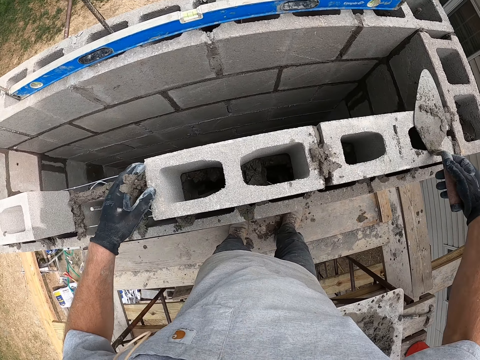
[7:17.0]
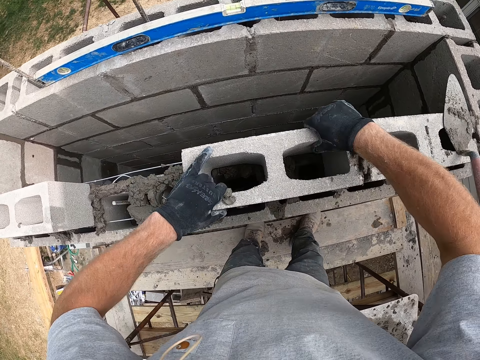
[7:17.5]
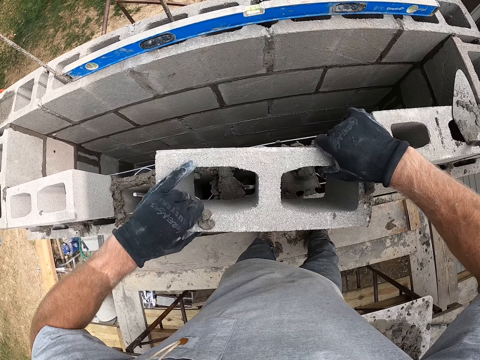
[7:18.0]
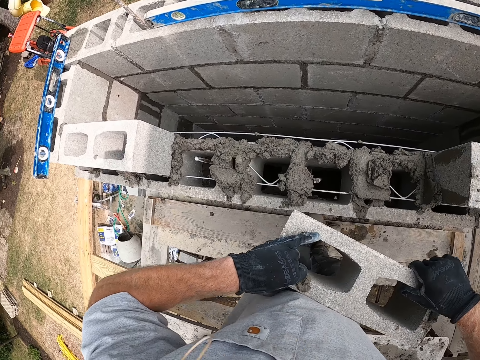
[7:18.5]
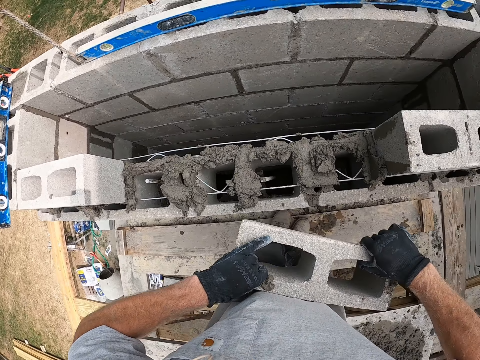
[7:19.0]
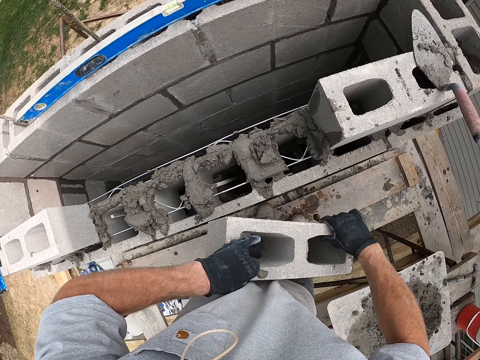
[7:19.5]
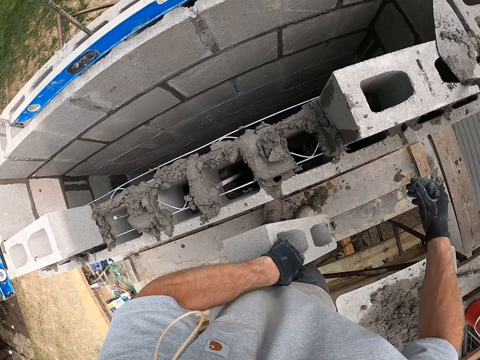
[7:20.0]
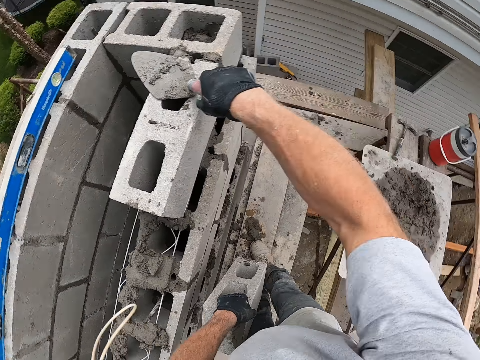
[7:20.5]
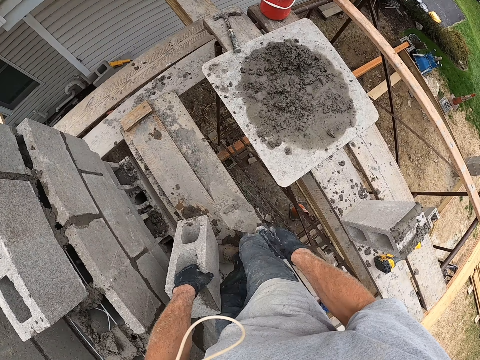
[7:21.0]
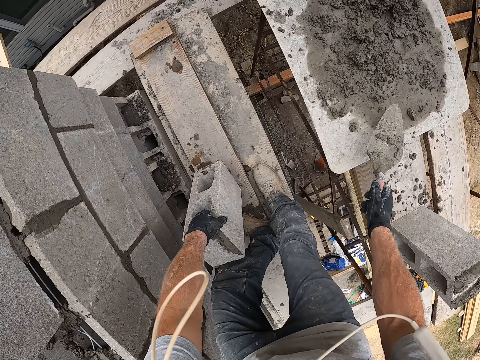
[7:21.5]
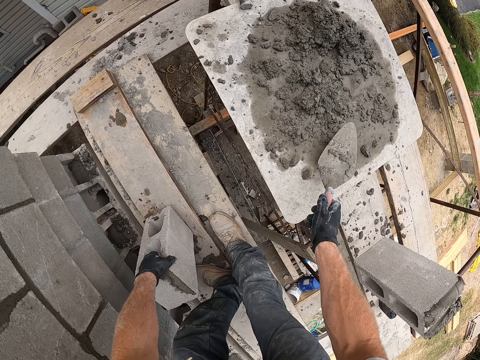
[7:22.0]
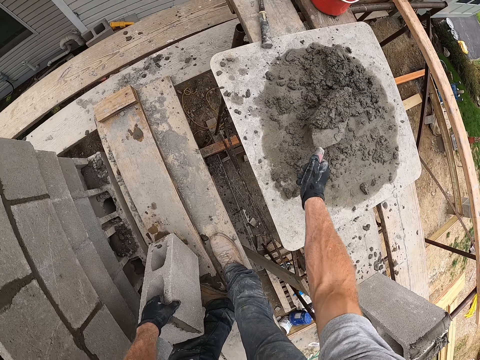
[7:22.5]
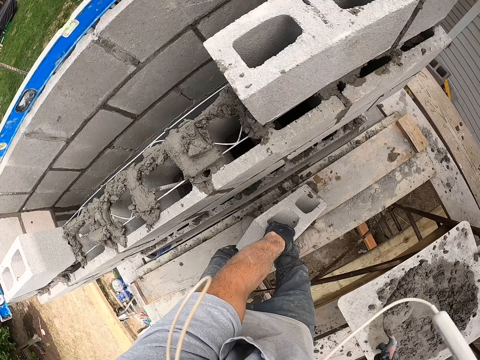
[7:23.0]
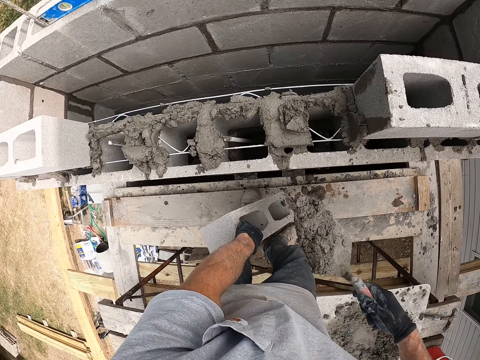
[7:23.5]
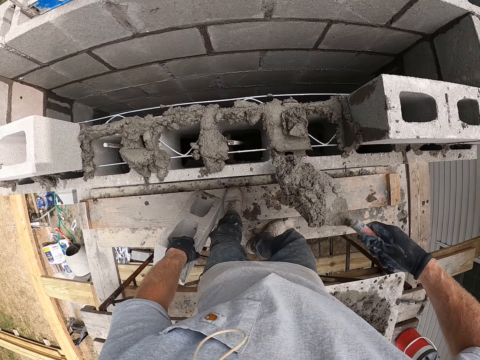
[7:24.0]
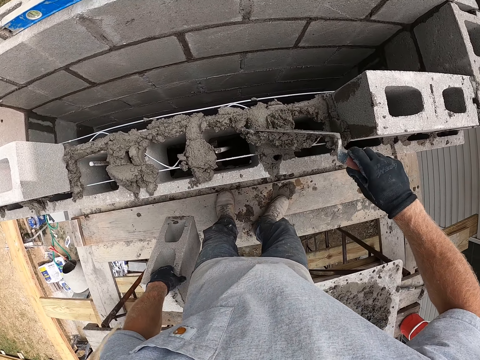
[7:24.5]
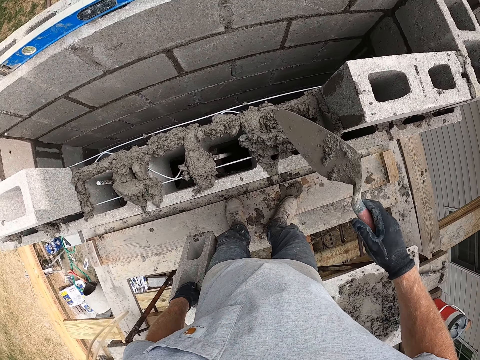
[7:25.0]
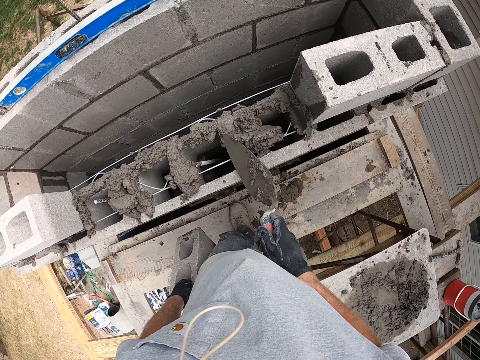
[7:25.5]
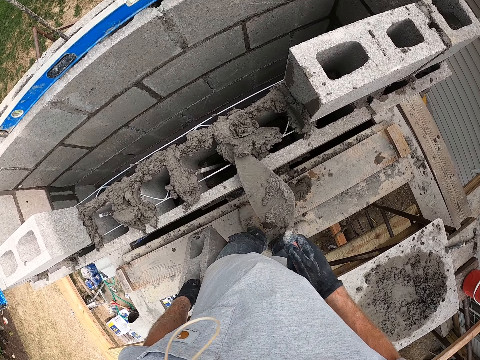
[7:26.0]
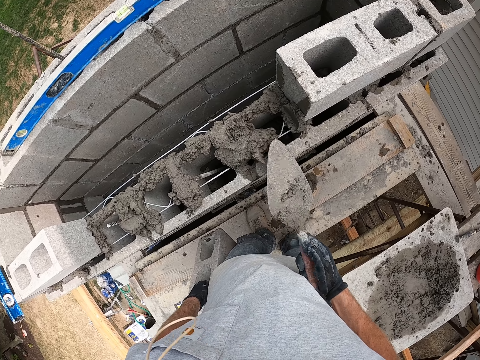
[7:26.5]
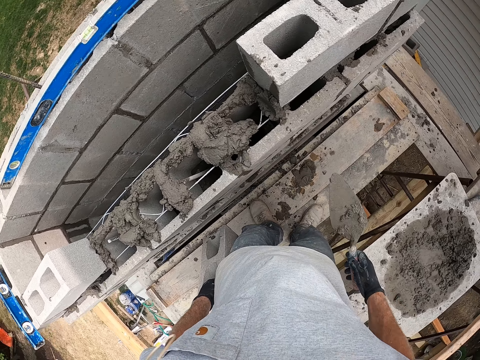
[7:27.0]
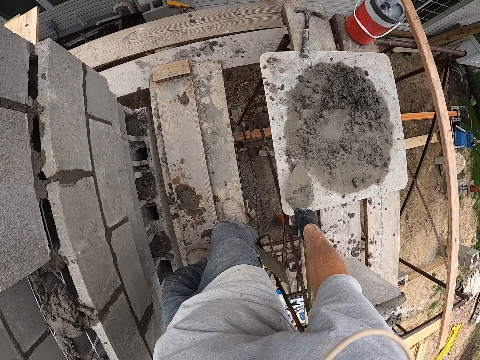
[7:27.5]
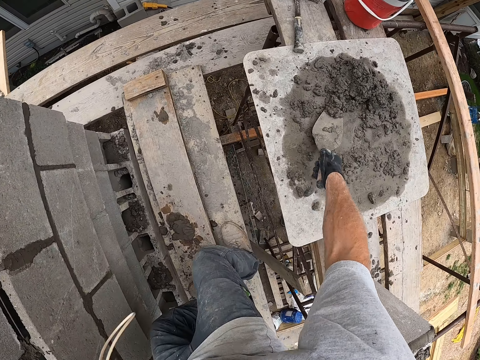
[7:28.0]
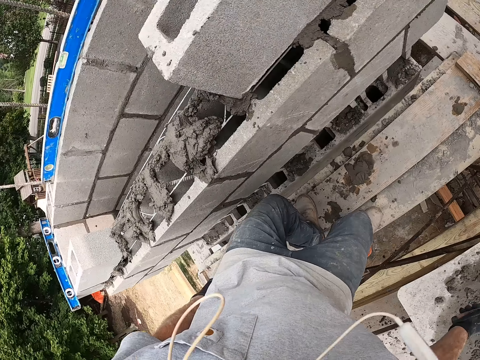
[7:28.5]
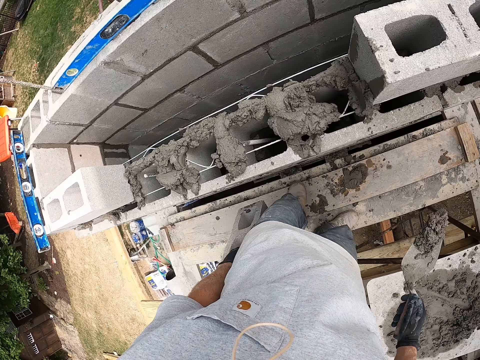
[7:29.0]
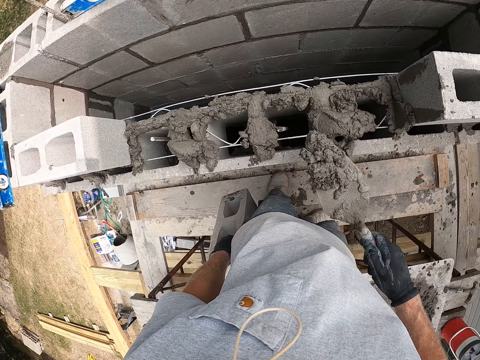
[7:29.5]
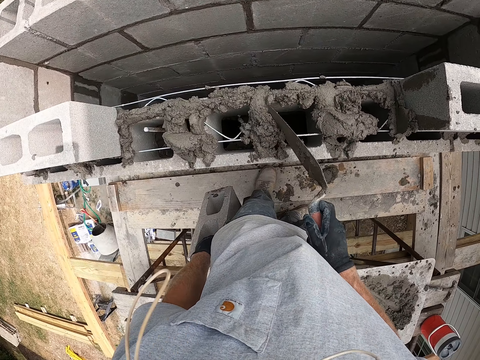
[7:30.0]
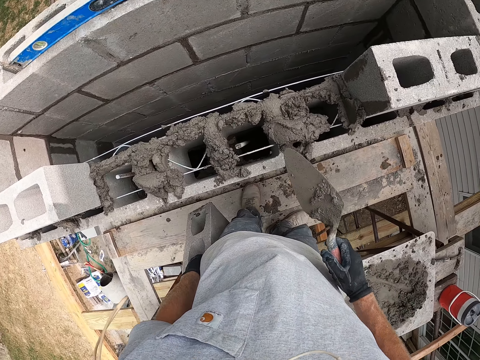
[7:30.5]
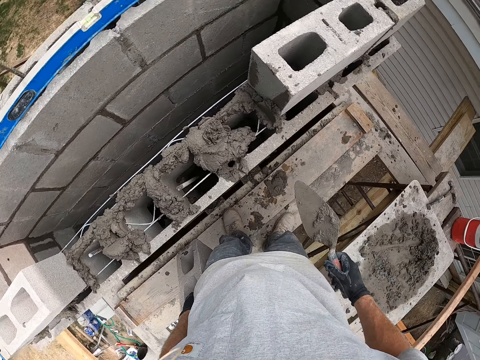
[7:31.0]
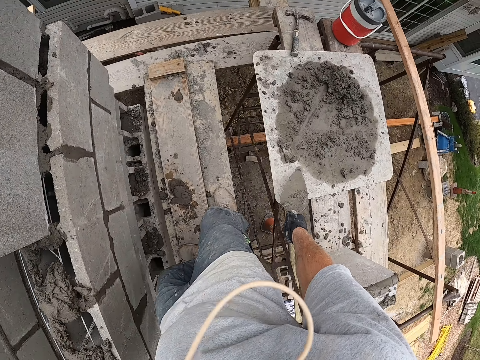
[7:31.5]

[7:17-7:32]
The camera wearer drops the hand trowel in his right hand on the concrete block. He lifts the concrete block with both hands. He carries the concrete block. He picks up the hand trowel on the concrete block with his right hand. He packs the concrete on the board with the hand trowel in his right hand. He puts the concrete block down. He carries the concrete with the trowel. He pours the concrete in the hand trowel in his right hand on the concrete block. He dresses the concrete on the block with the hand trowel in his right hand. He packs the concrete on the board with the hand trowel in his right hand. He carries the concrete with the trowel. He pours the concrete in the hand trowel in his right hand on the concrete block. He puts the concrete block down.

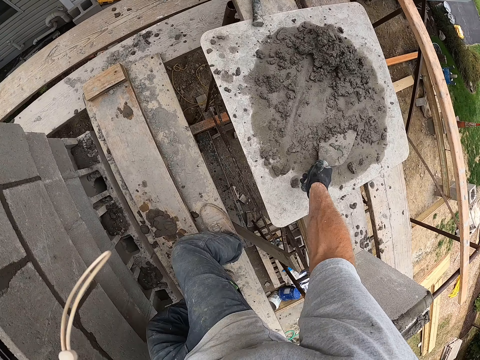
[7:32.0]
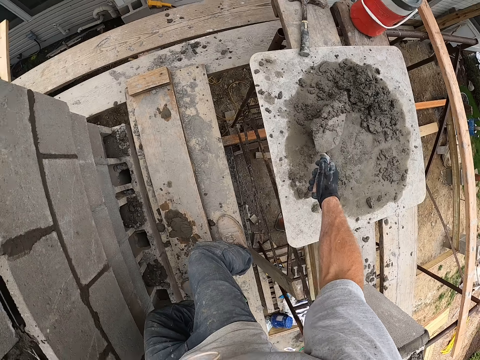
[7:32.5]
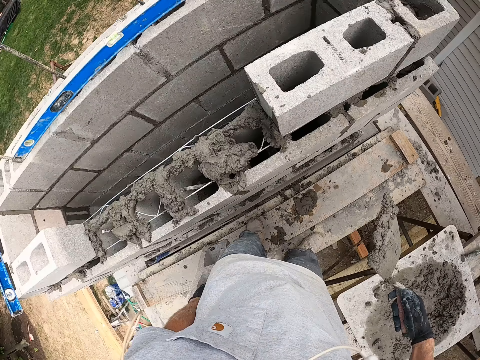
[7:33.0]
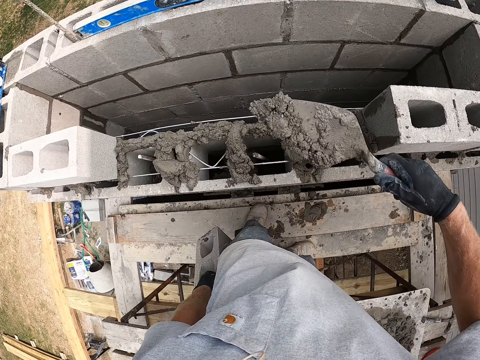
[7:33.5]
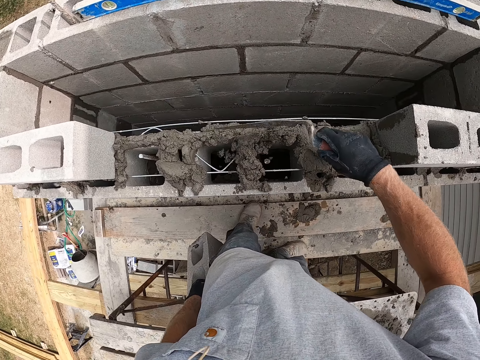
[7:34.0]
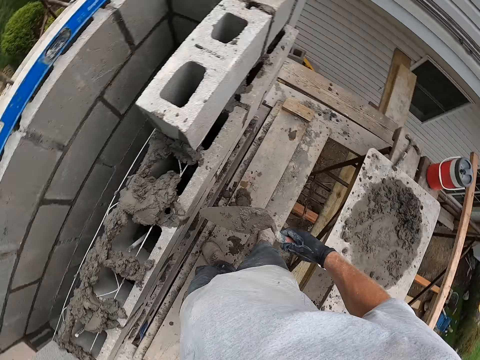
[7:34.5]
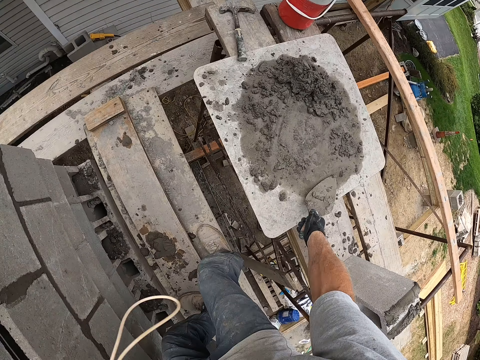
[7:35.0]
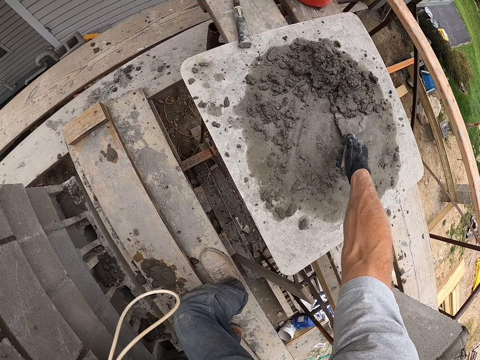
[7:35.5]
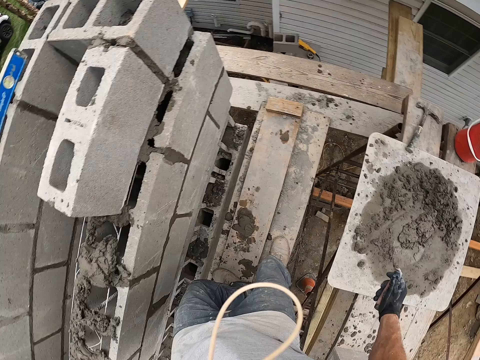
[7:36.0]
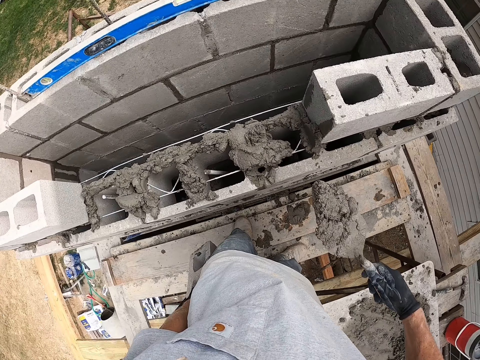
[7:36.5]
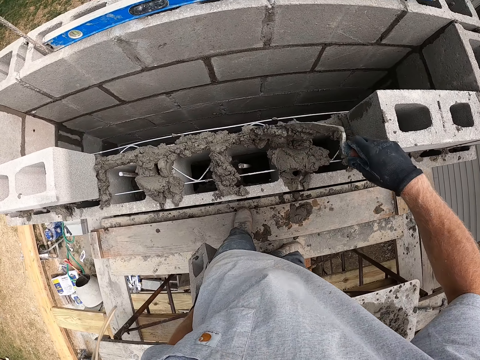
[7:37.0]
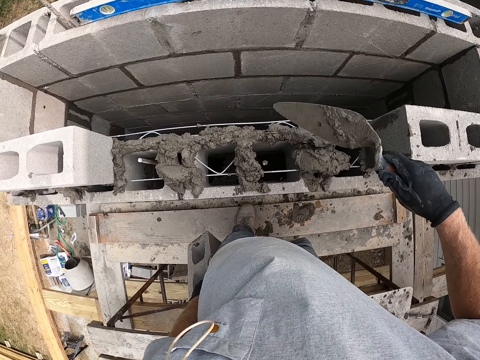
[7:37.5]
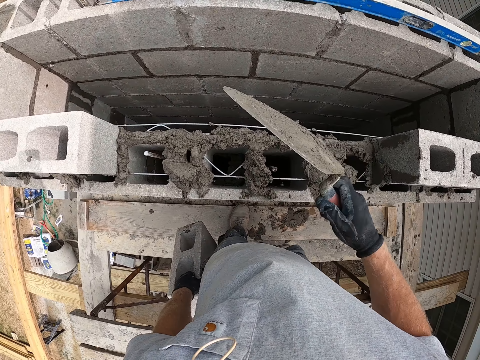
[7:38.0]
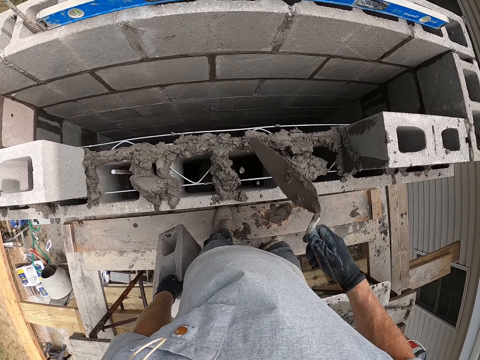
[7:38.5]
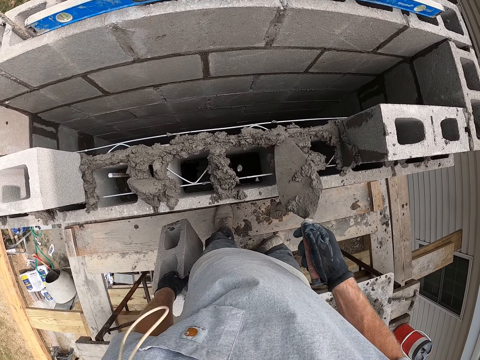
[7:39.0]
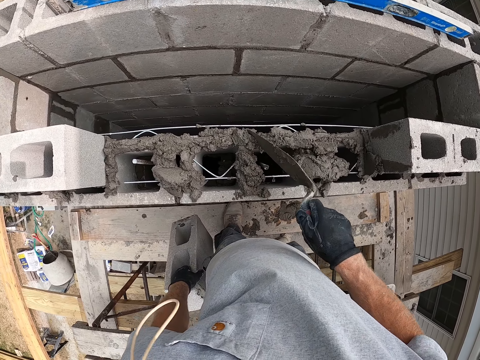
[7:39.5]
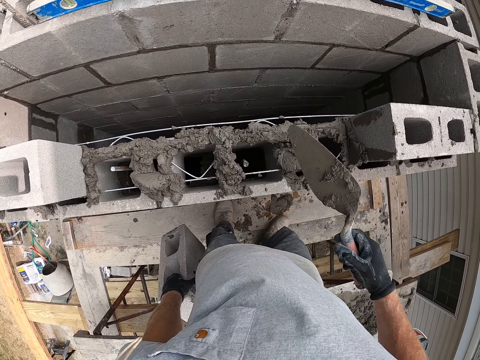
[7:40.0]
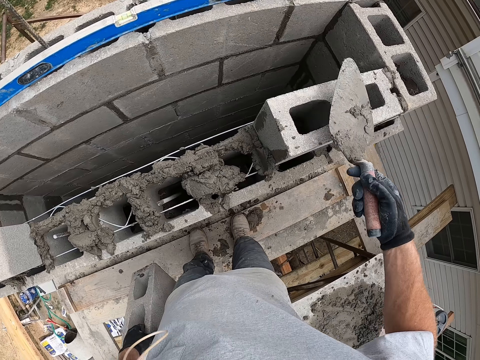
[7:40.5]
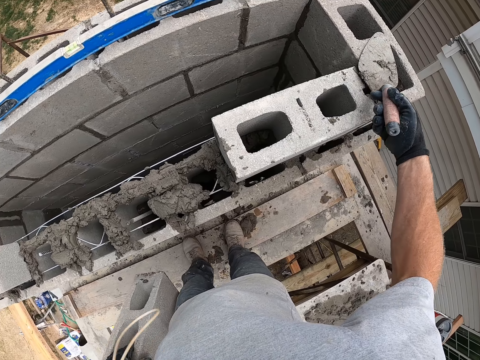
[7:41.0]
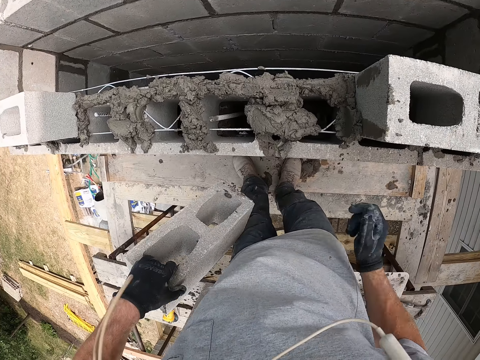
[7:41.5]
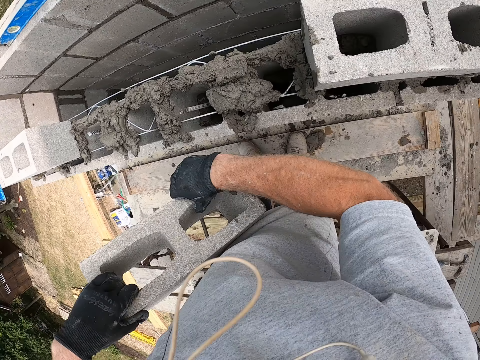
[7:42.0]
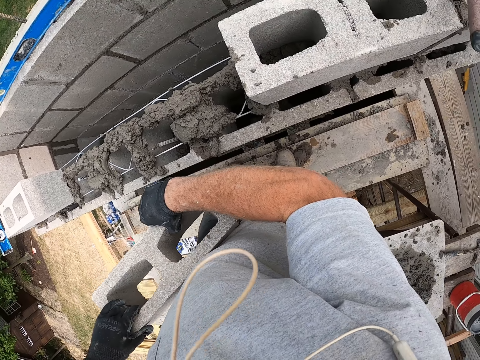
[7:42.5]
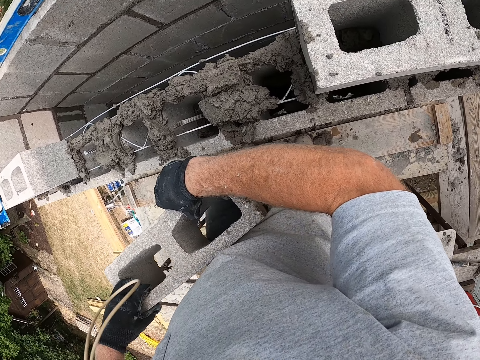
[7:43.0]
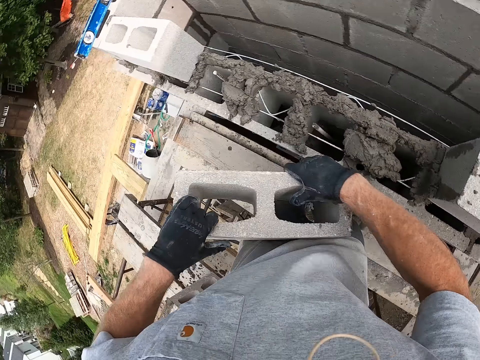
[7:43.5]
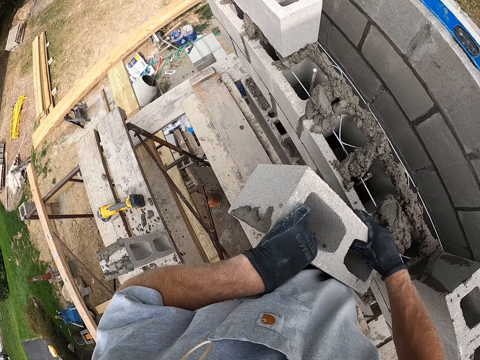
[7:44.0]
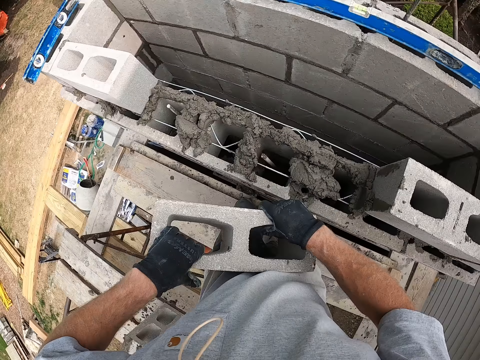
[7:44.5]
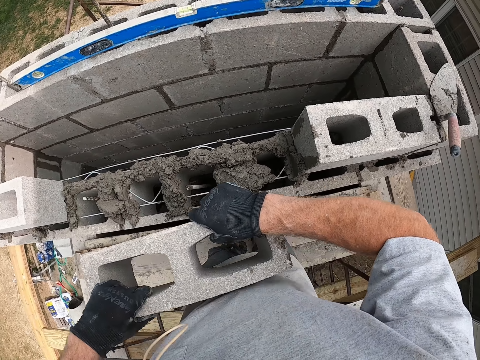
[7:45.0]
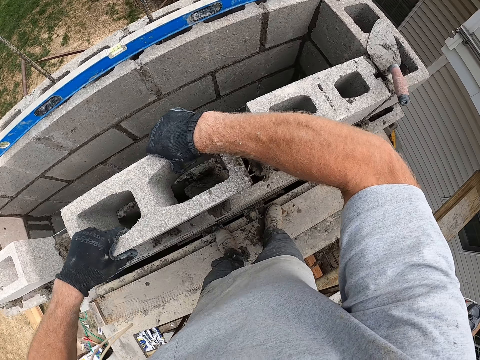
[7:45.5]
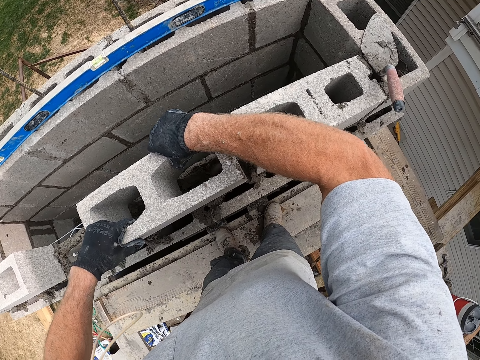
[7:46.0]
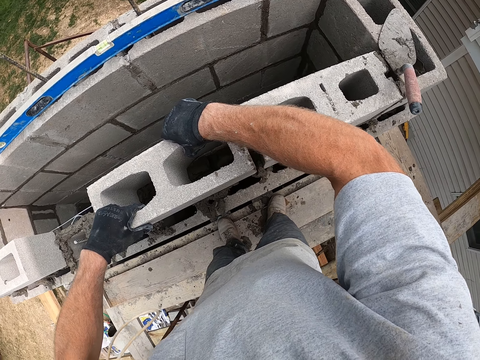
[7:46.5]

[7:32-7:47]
The camera wearer packs the concrete on the board with the hand trowel in his right hand. He carries the concrete with the trowel. He pours the concrete in the hand trowel in his right hand on the concrete block. He puts the concrete block down. He packs the concrete on the board with the hand trowel in his right hand. He carries the concrete with the trowel. He pours the concrete in the hand trowel in his right hand on the concrete block. He puts the concrete block down. He shakes the trowel. He packs the concrete on the concrete block with the hand trowel in his right hand. He pours the concrete in the hand trowel in his right hand on the concrete block. He drops the hand trowel in his right hand on the concrete block. He lifts the concrete block with both hands. He holds the concrete block. He places the concrete block in both hands on the concrete.
